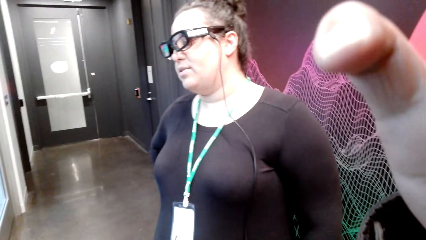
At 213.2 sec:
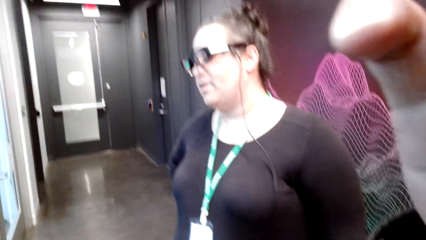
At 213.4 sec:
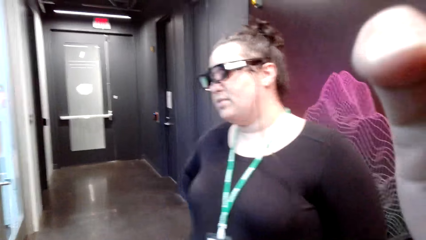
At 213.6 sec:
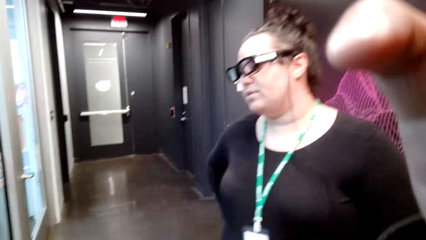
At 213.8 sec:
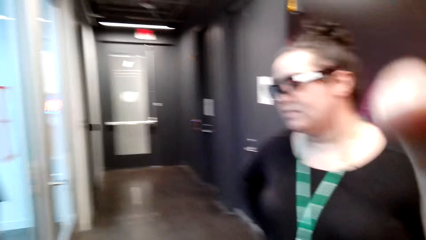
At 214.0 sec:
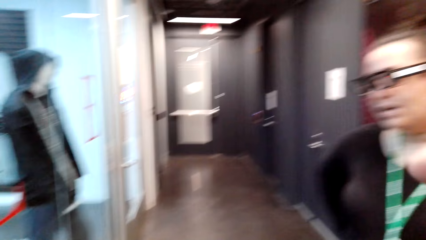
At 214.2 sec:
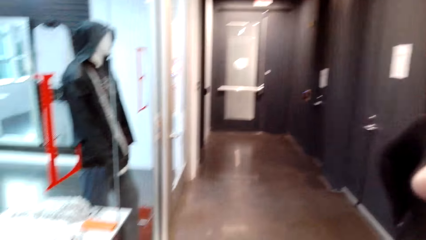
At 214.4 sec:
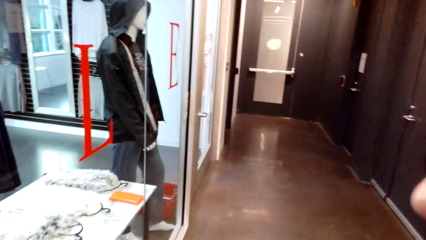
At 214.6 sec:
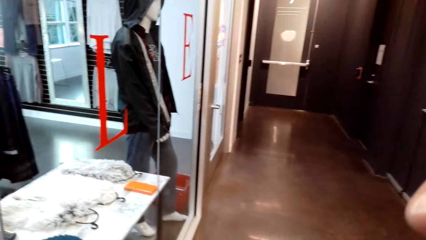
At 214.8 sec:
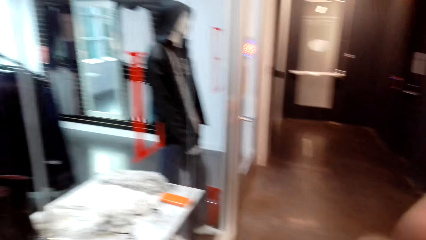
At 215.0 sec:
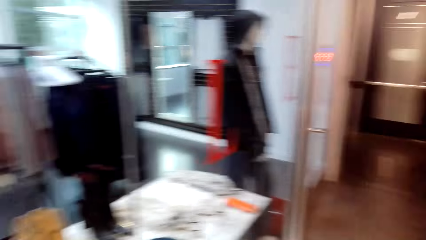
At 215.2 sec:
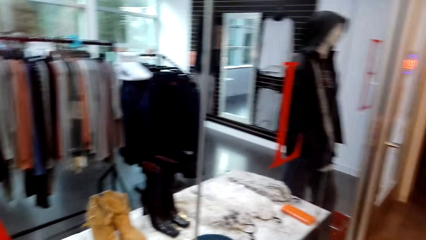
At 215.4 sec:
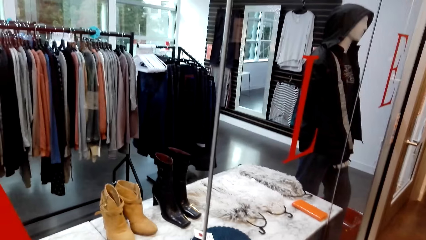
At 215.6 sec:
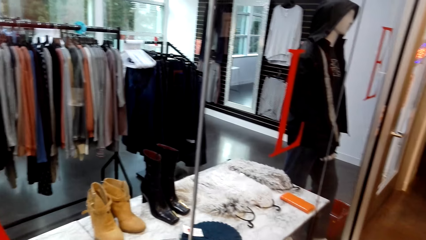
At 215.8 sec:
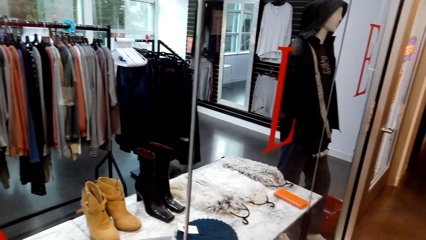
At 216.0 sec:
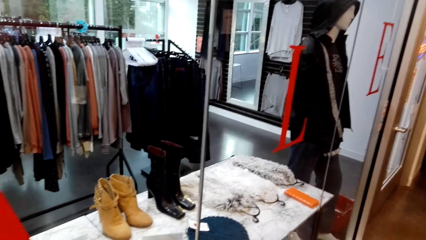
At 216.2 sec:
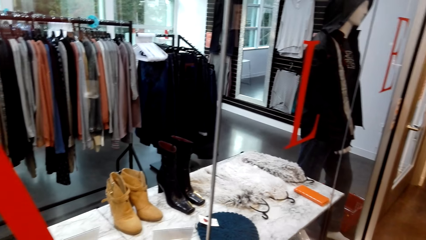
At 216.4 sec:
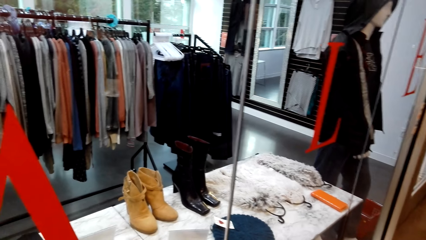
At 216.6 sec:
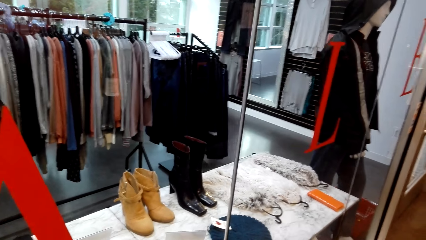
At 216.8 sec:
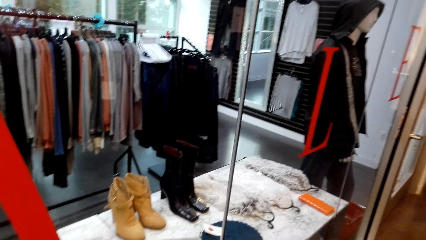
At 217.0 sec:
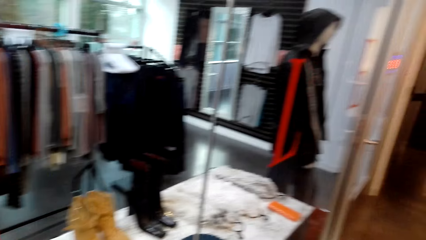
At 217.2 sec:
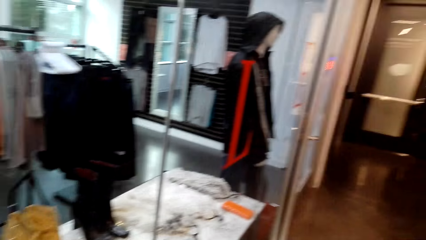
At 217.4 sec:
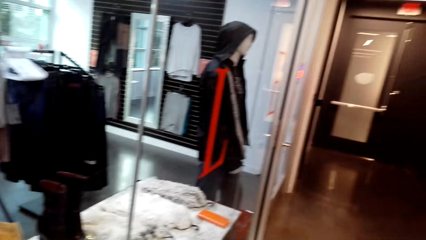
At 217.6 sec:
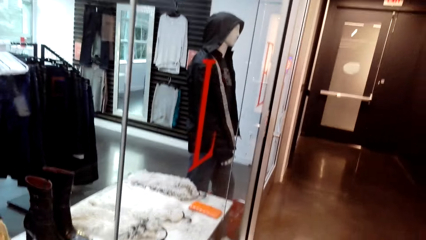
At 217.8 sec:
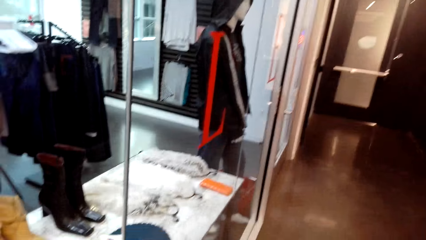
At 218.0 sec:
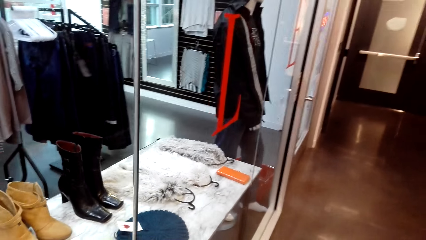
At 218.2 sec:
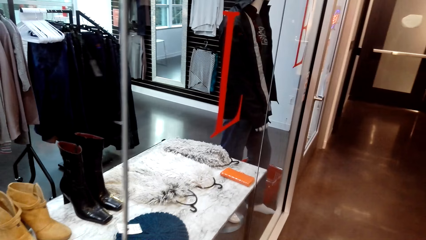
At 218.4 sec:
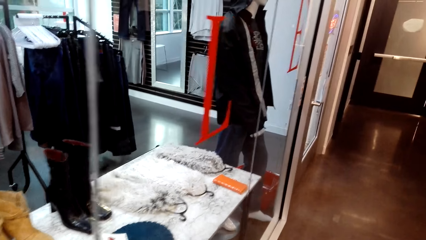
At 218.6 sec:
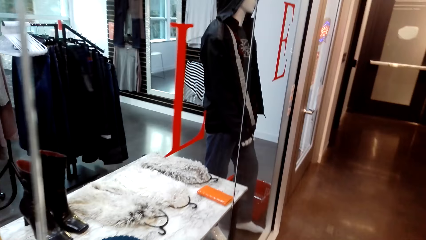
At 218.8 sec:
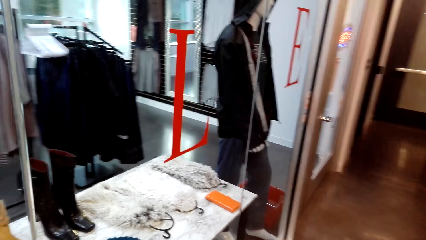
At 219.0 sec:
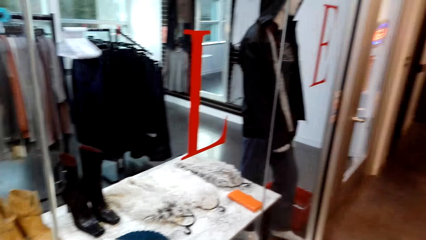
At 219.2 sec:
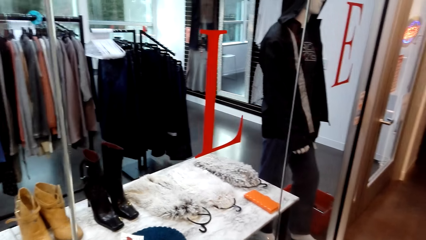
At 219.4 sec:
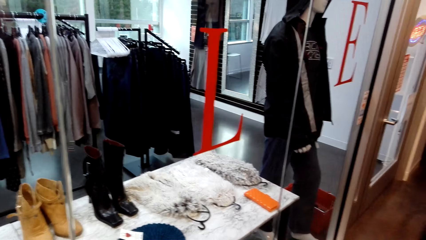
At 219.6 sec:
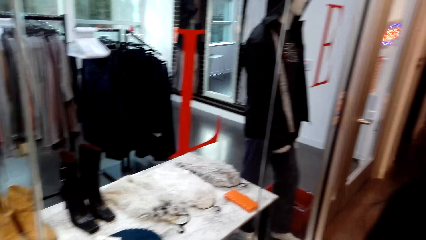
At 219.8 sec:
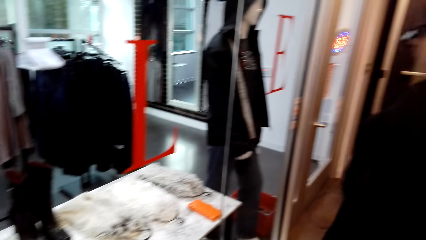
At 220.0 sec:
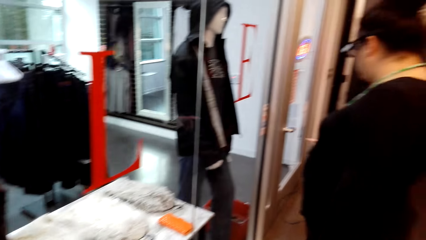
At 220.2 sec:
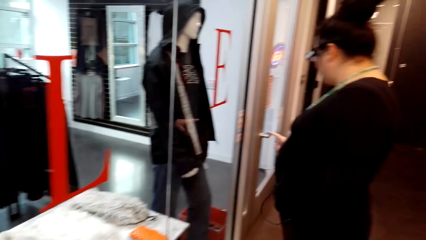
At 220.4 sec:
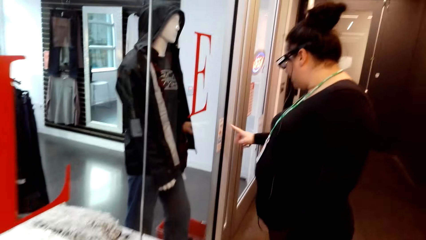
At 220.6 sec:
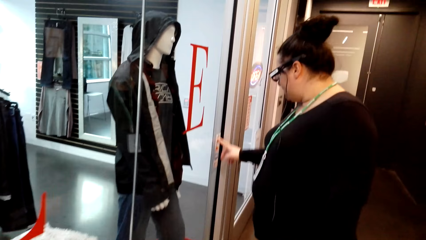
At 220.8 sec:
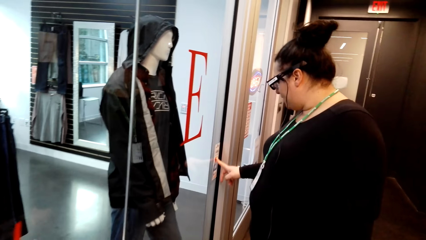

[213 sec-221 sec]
The camera wearer looks around.

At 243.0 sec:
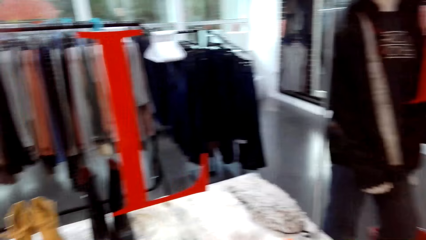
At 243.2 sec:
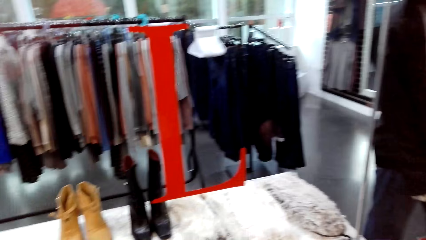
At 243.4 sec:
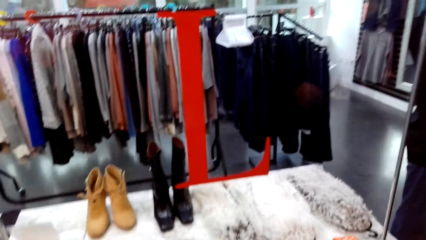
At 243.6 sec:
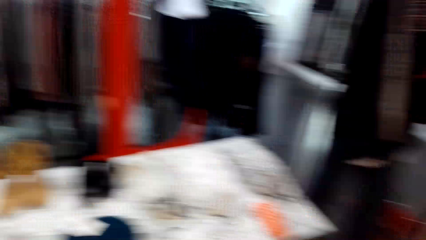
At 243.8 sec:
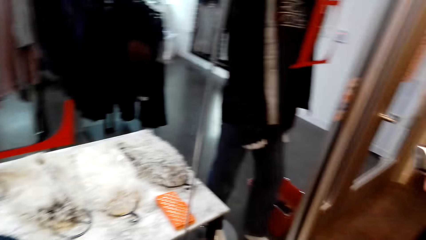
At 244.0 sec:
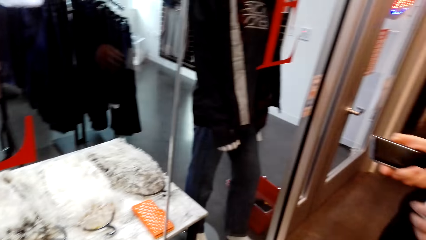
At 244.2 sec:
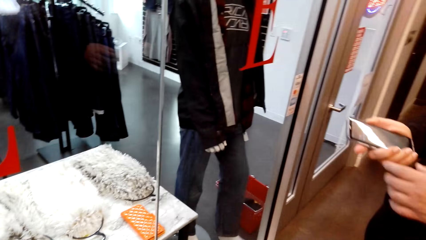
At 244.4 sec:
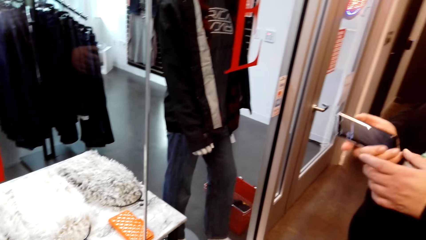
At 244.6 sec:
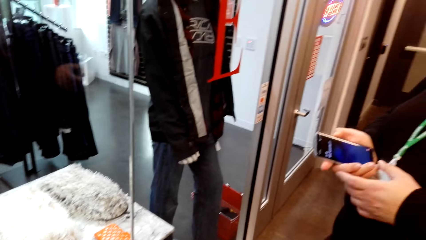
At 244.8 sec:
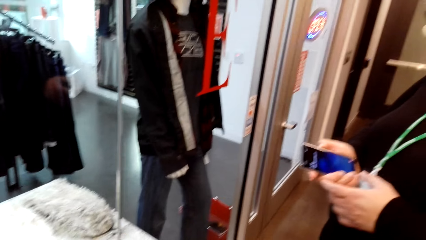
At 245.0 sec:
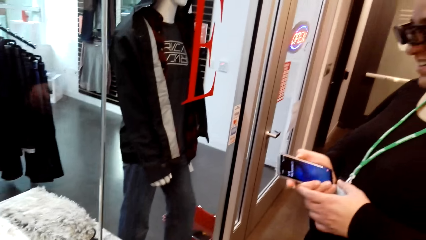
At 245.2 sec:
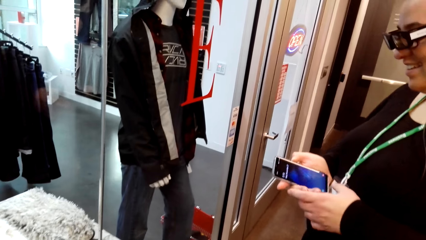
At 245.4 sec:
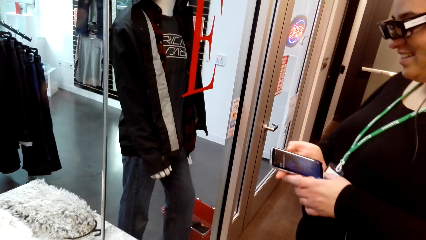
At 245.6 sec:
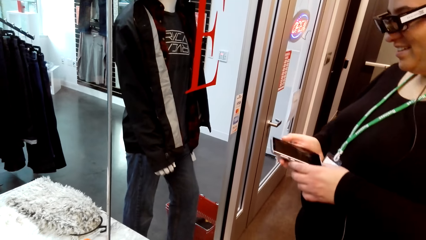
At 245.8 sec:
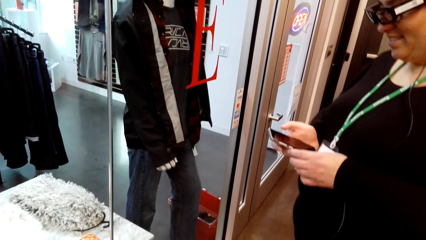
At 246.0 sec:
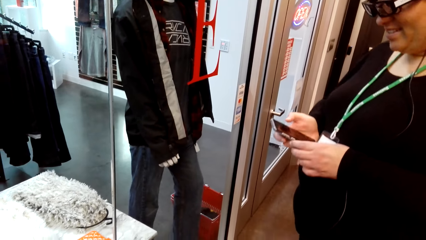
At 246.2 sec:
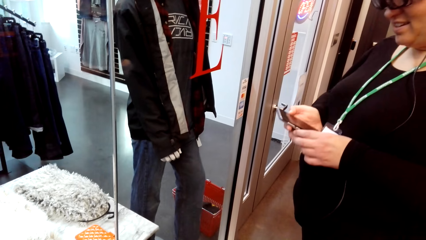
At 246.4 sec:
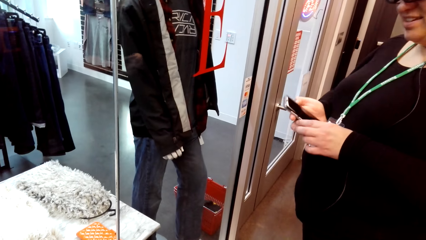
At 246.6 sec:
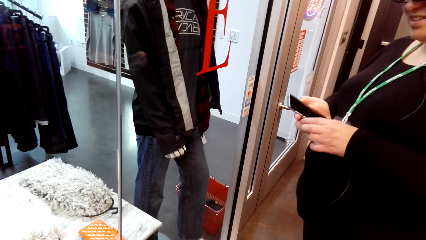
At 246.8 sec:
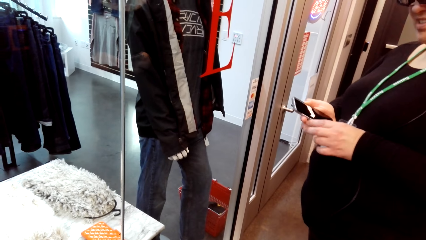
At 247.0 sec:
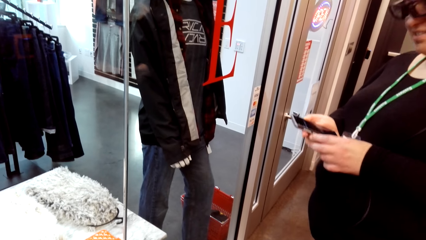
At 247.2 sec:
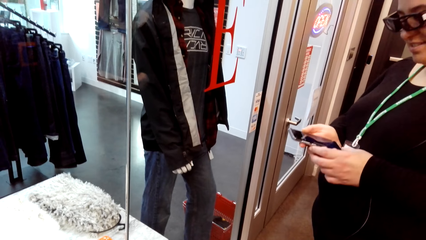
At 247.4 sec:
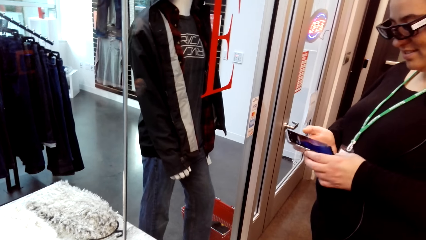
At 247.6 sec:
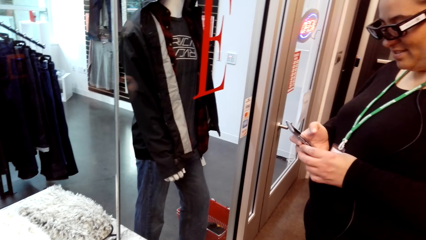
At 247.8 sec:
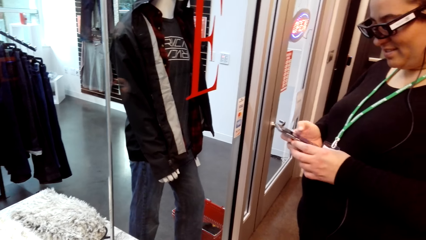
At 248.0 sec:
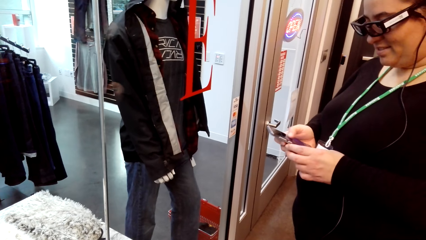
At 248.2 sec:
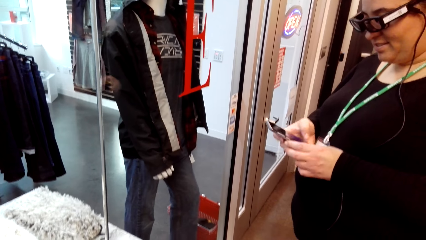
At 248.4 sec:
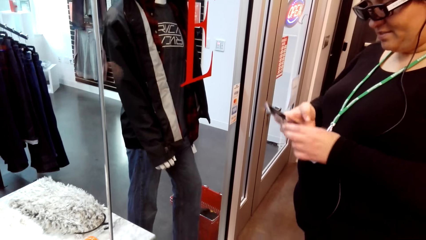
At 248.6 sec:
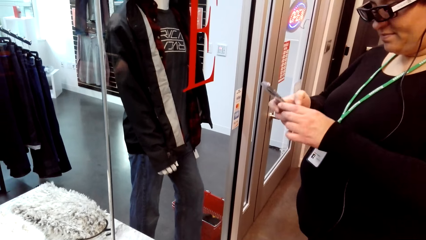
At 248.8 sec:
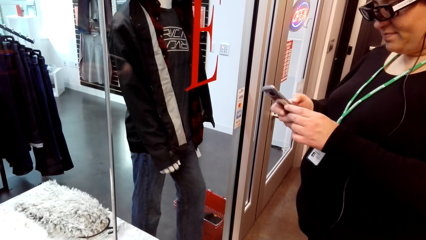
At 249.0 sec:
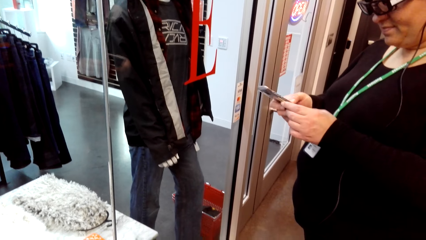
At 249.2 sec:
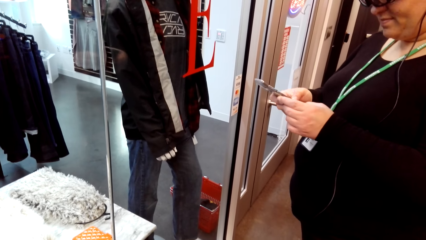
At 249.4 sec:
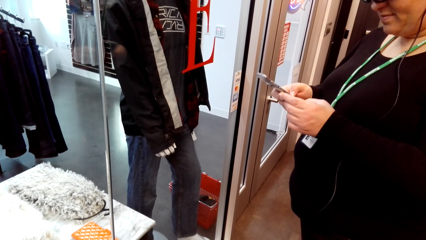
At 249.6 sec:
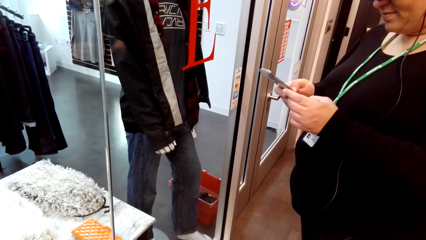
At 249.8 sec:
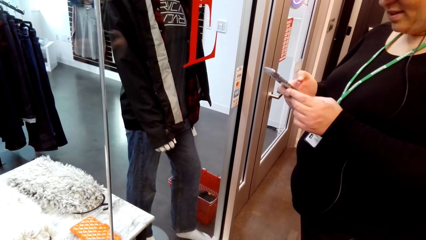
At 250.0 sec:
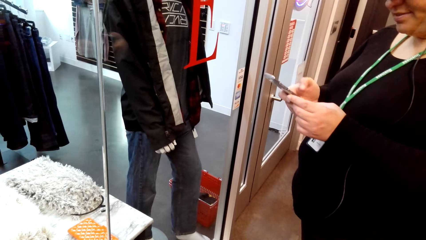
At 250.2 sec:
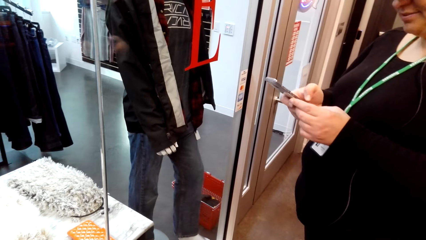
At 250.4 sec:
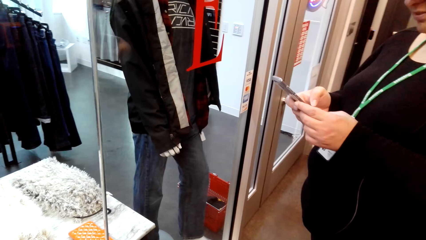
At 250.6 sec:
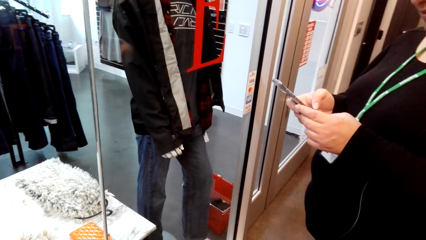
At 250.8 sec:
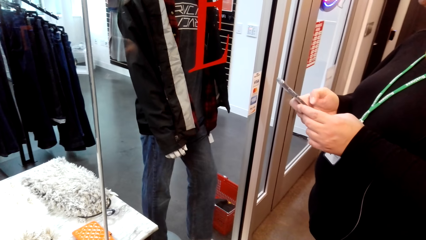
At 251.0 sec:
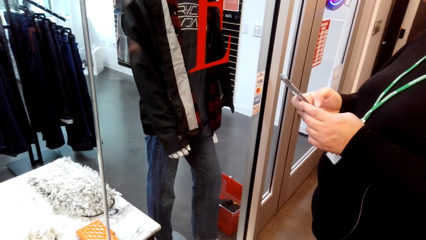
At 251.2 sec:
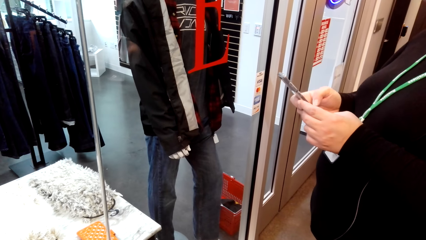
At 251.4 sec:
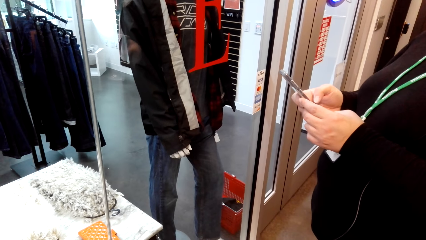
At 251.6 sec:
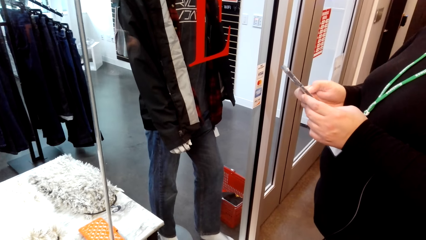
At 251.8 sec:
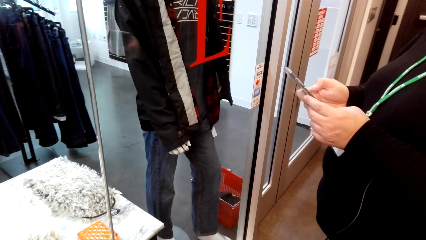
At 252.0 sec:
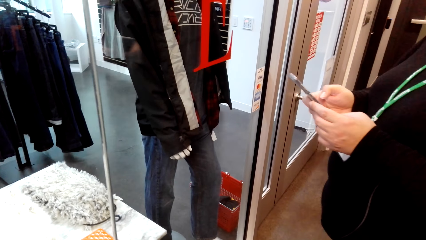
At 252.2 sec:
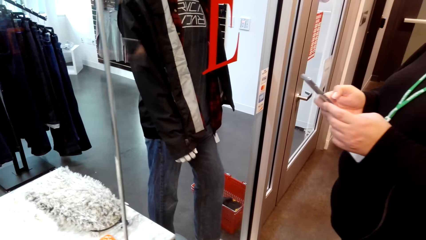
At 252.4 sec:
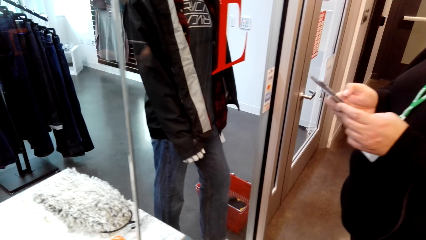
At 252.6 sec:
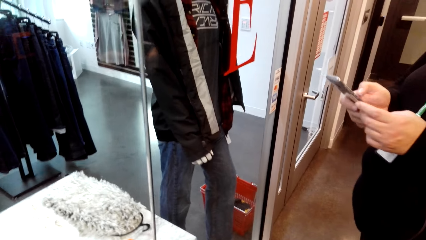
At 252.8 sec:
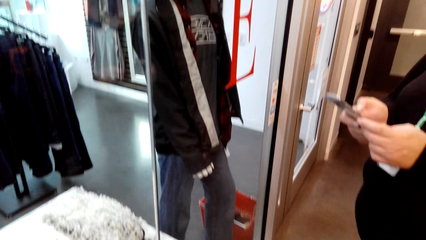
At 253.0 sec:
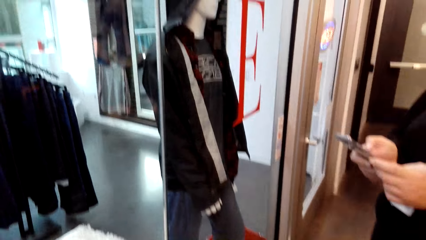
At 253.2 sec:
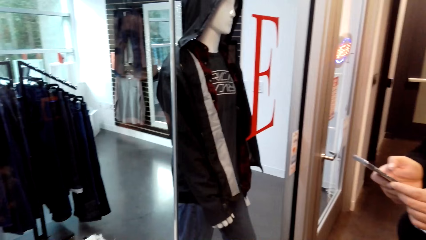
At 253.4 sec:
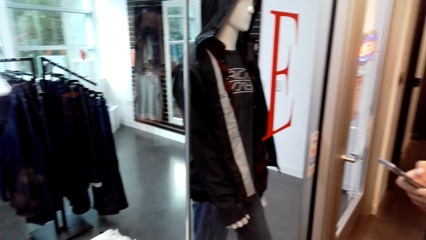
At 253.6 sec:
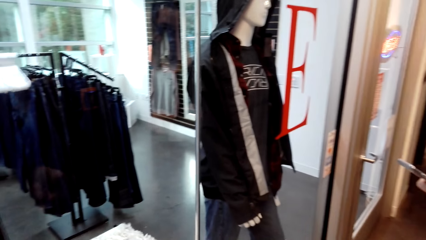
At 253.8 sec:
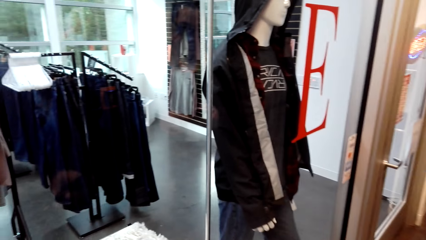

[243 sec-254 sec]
A woman presses at the phone. The woman scrolls the phone.
